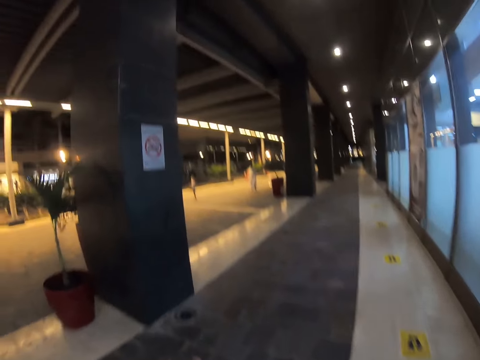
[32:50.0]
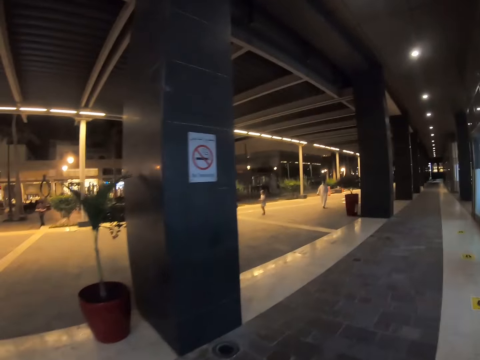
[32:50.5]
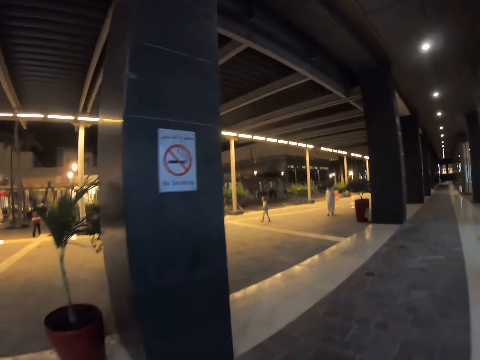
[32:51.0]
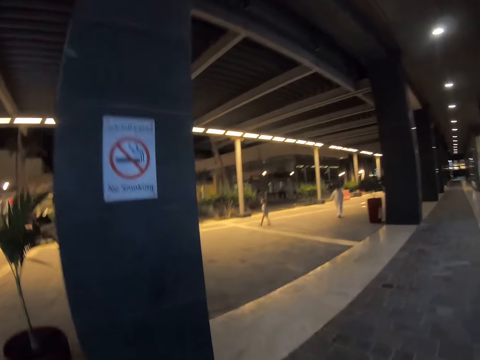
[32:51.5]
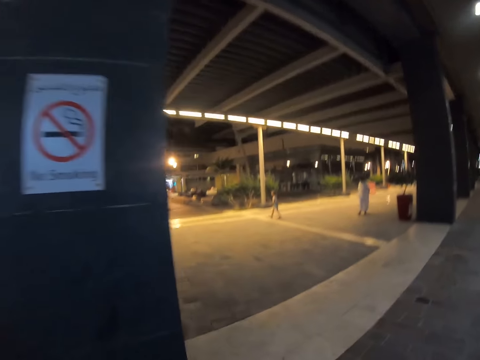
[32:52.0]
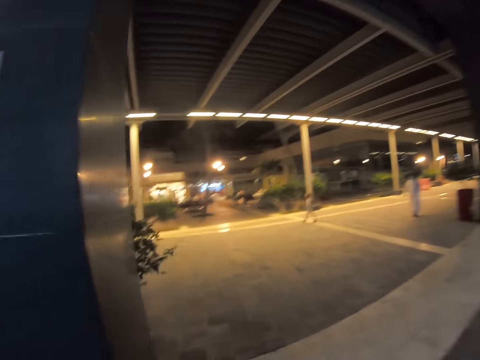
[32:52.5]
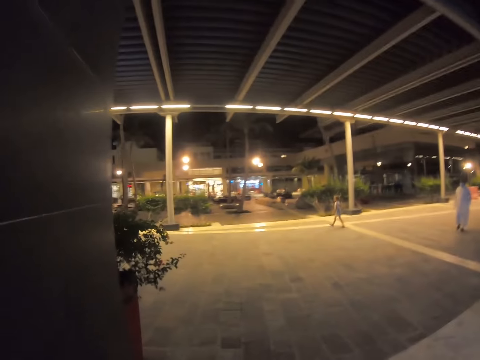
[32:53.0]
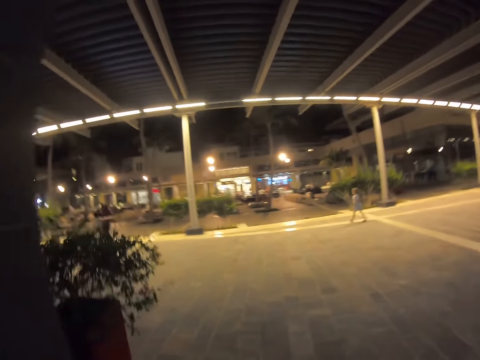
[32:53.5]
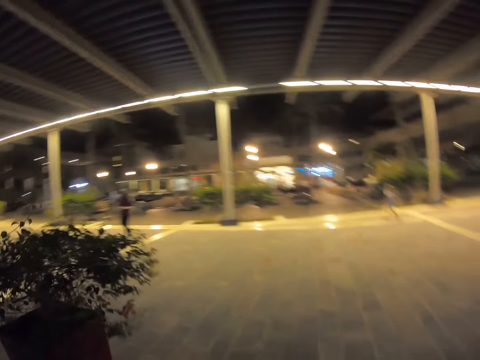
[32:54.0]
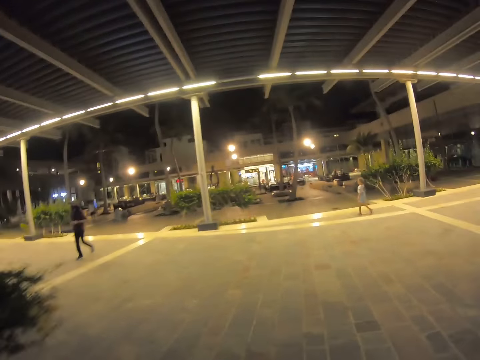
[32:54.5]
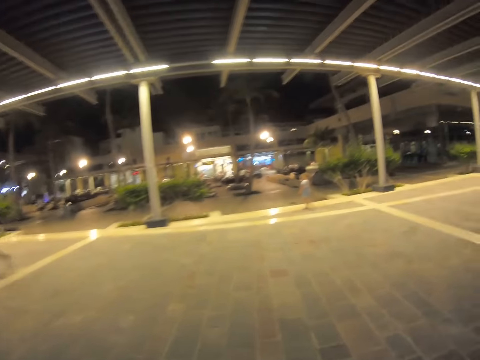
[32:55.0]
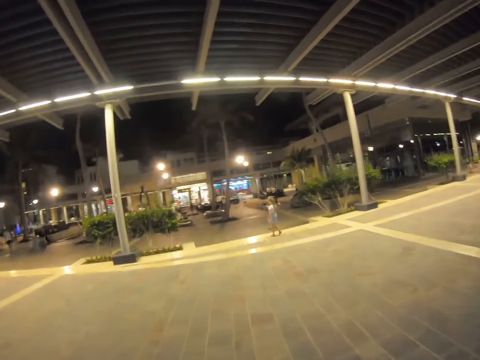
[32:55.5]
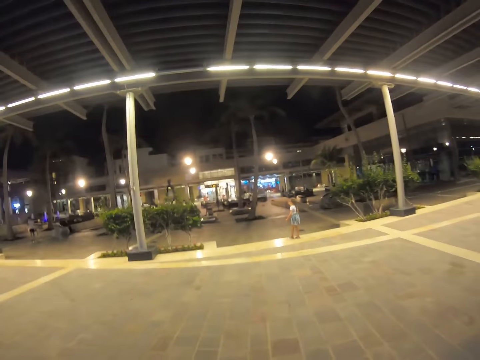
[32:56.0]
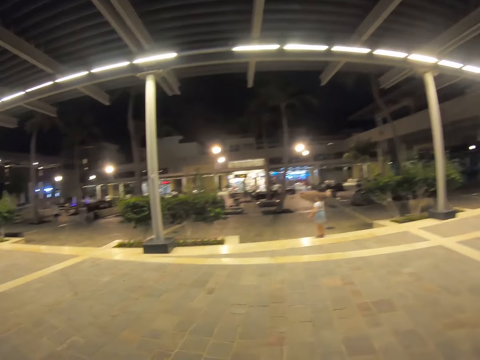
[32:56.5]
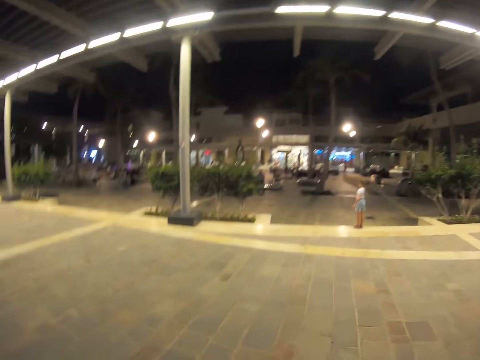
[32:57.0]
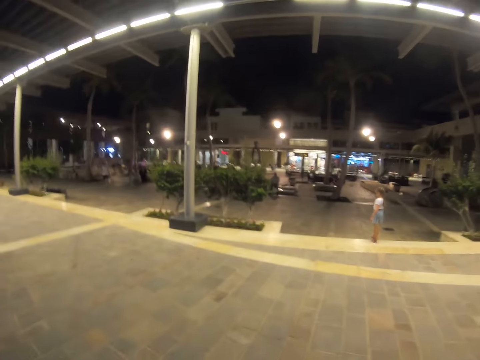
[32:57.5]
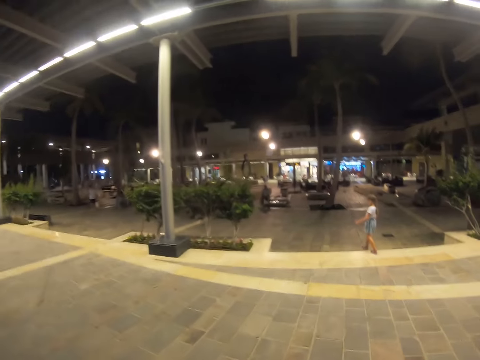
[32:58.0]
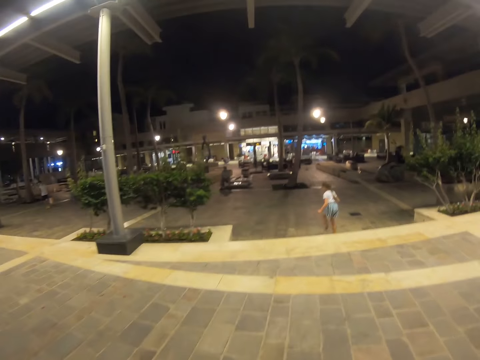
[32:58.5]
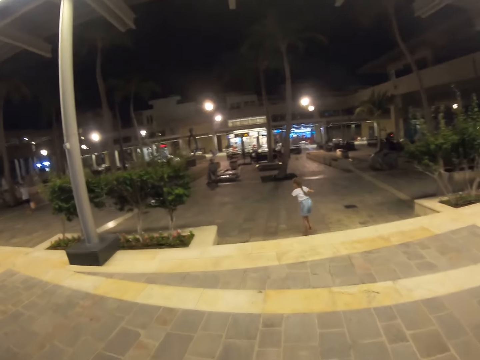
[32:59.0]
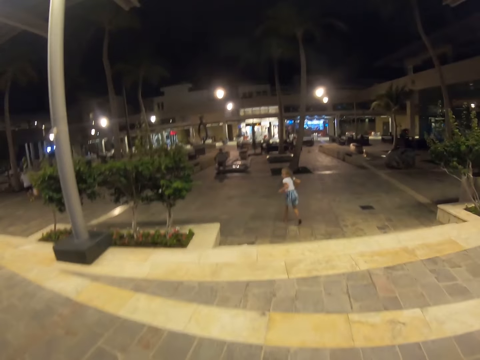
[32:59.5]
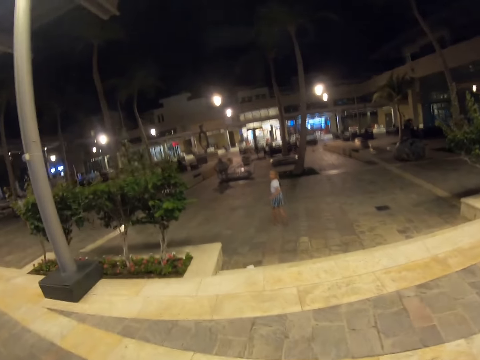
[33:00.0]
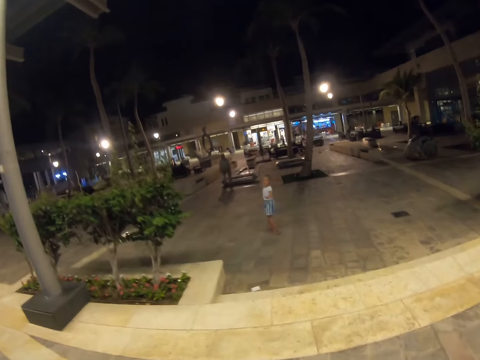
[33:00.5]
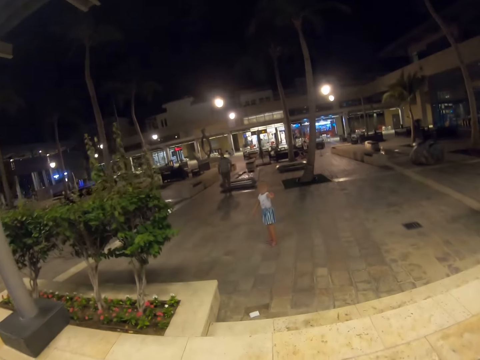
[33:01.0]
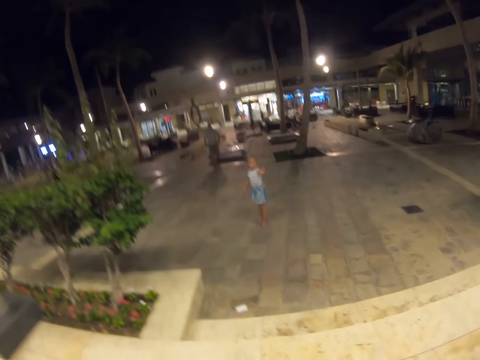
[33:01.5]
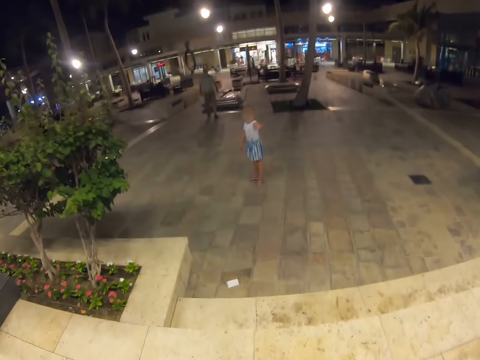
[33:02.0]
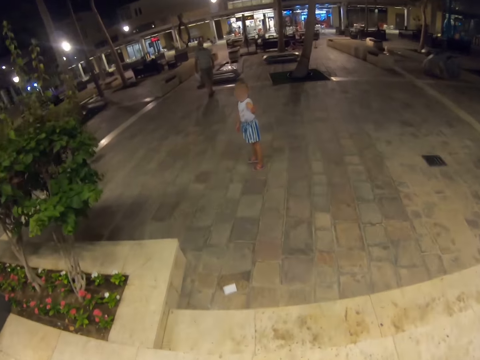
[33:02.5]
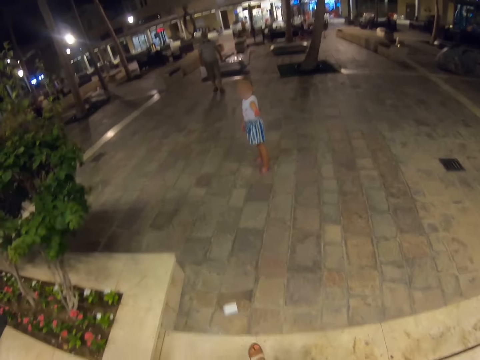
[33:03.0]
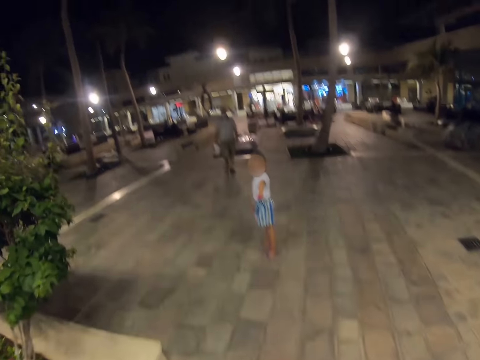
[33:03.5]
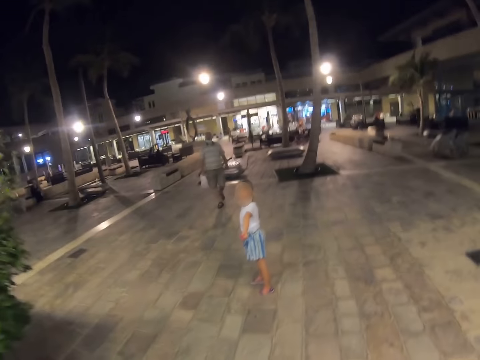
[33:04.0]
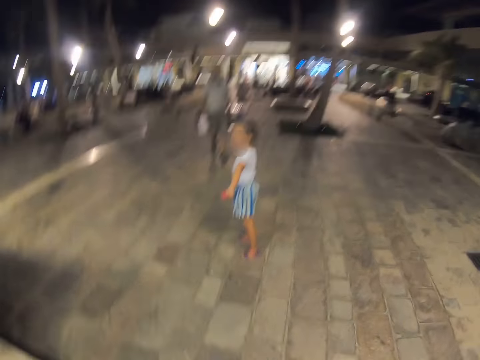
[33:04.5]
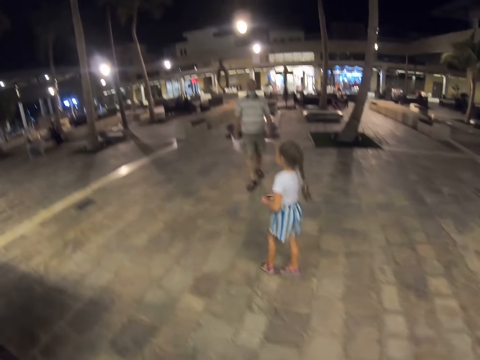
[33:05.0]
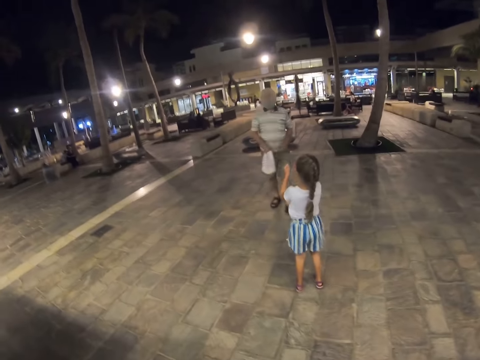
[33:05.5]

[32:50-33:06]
The camera wearer walks outside the building. They move around the street. A person runs on the pavement.

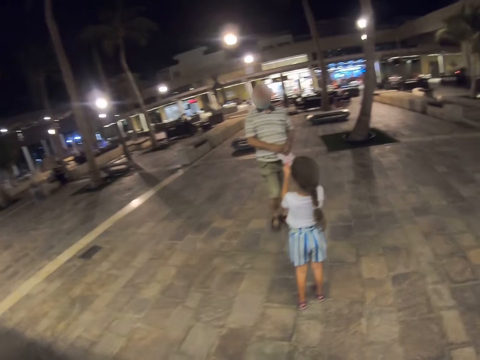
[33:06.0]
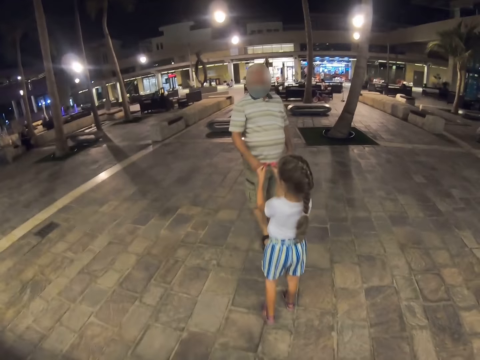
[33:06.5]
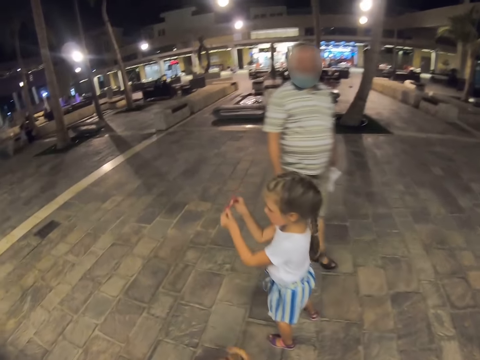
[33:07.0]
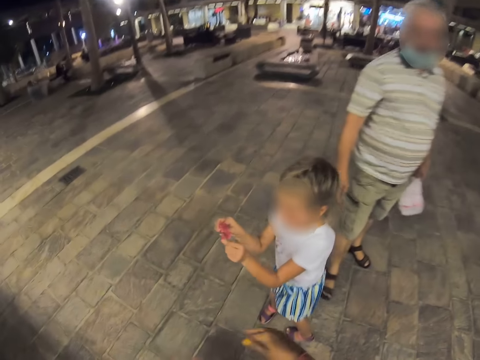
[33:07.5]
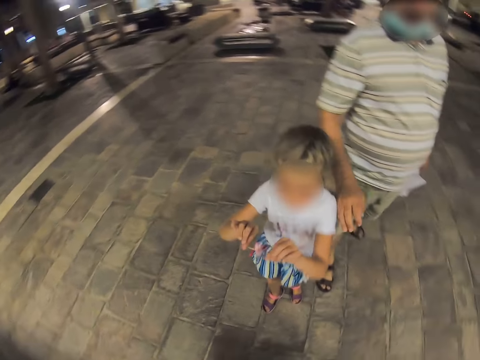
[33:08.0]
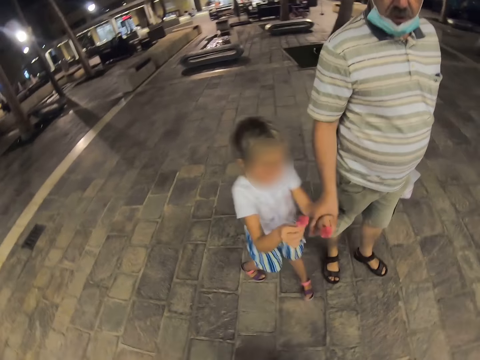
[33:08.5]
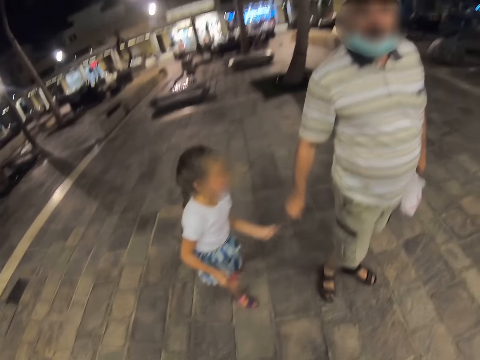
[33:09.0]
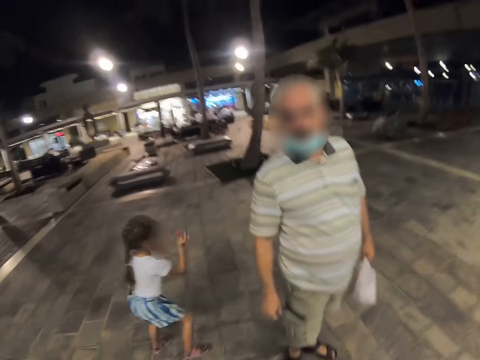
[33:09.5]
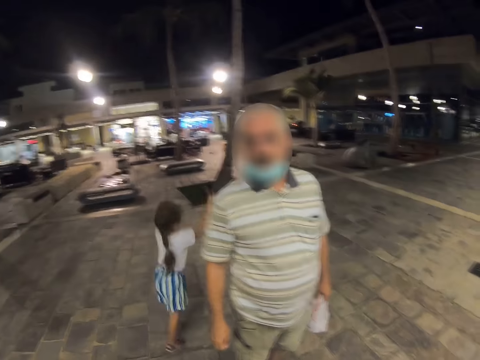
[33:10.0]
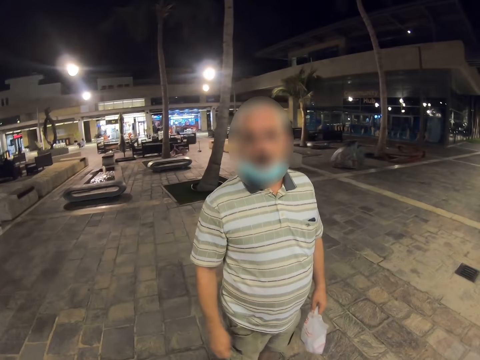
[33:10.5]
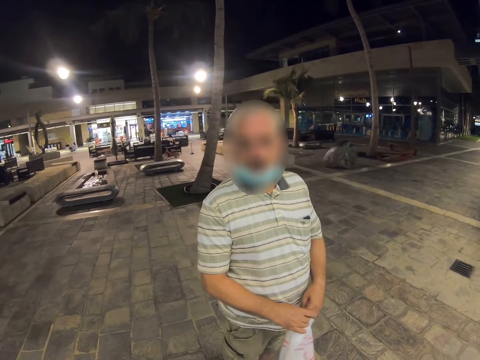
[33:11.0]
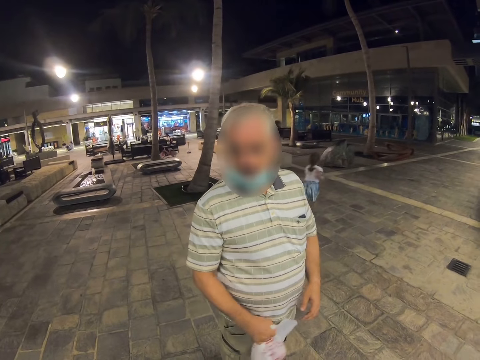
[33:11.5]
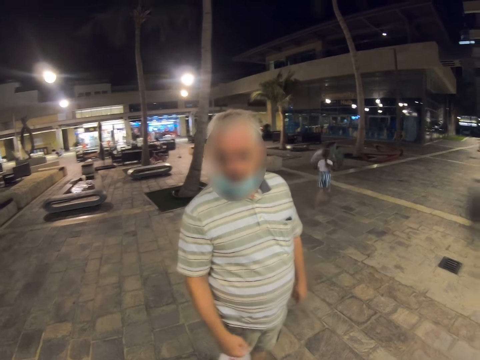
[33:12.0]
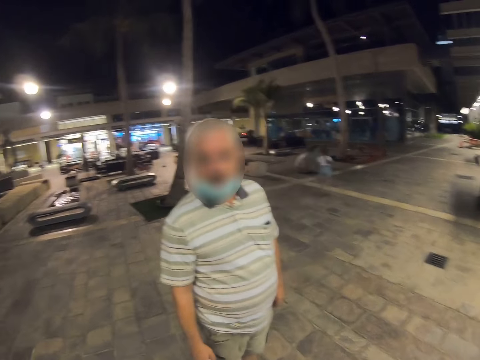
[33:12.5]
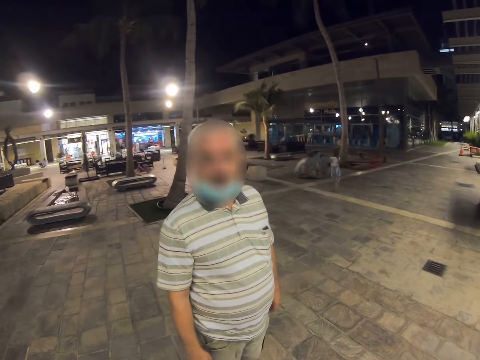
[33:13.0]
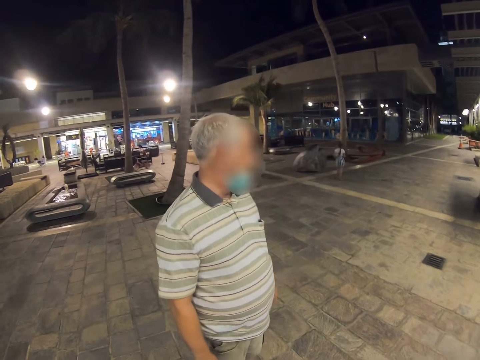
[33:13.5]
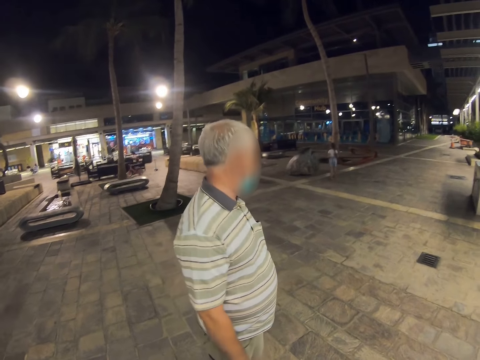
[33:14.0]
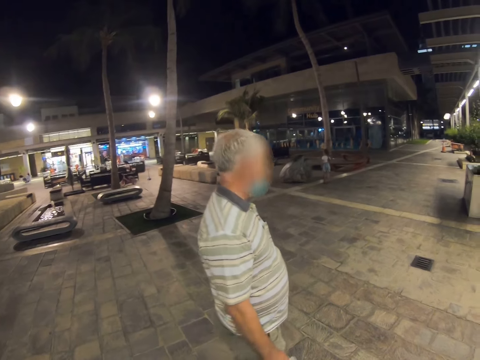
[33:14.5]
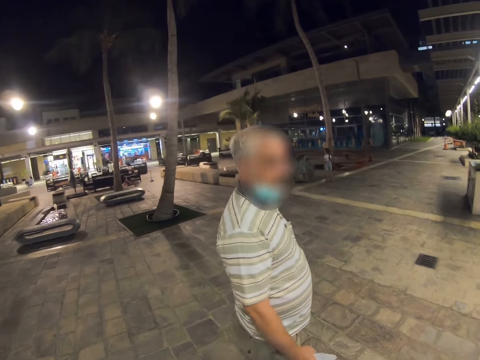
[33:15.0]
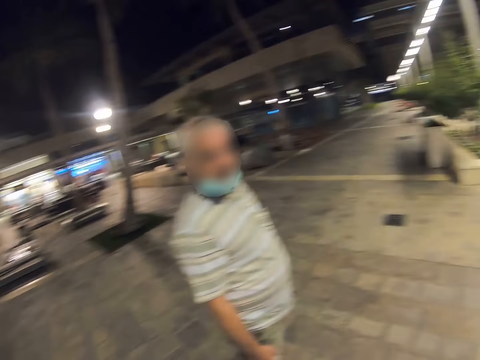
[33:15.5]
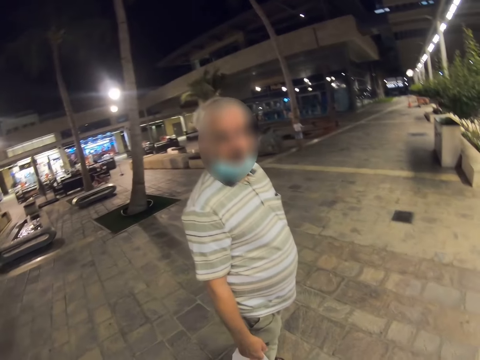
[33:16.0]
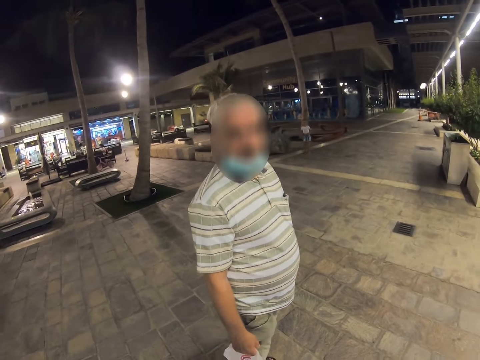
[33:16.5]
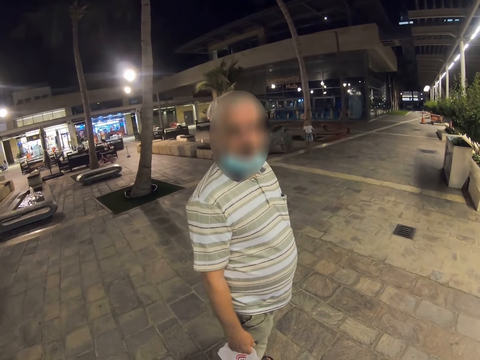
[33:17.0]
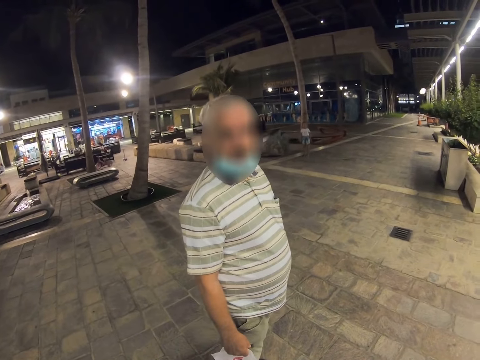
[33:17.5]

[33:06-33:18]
The camera wearer meets a person and another person. A person holds another person's hand. The other person runs across the pavement. The camera wearer talks to the first person.
